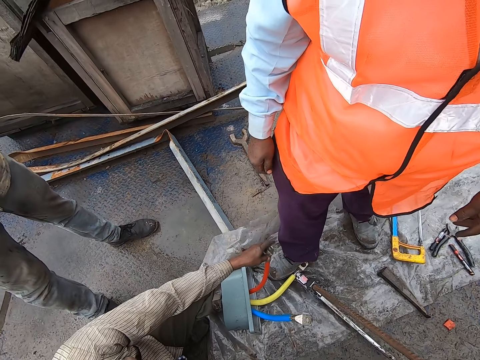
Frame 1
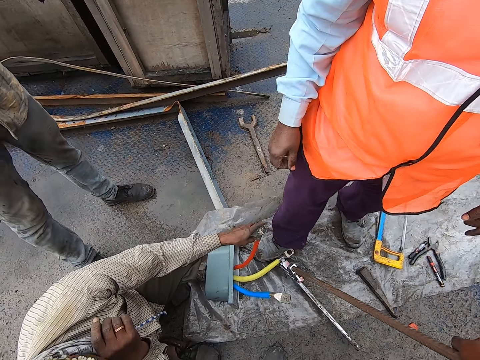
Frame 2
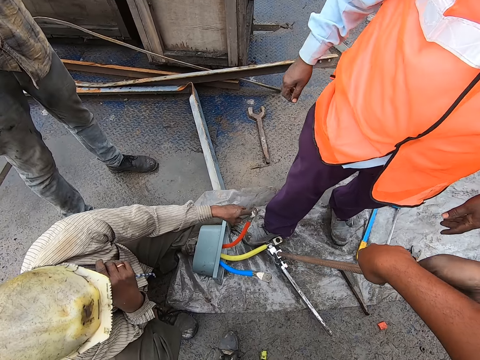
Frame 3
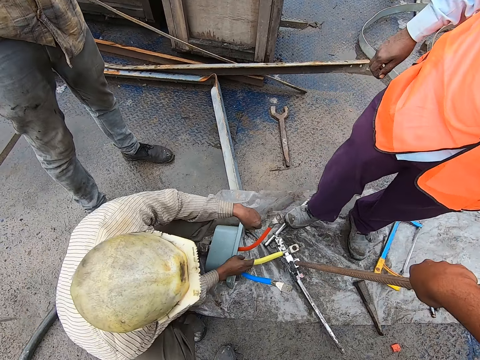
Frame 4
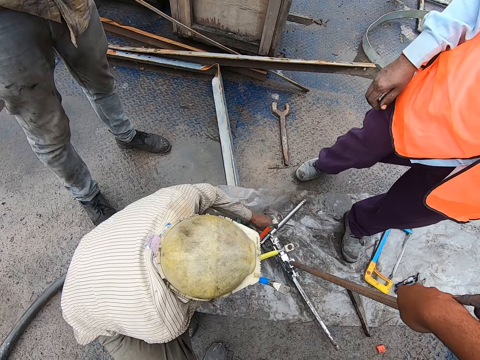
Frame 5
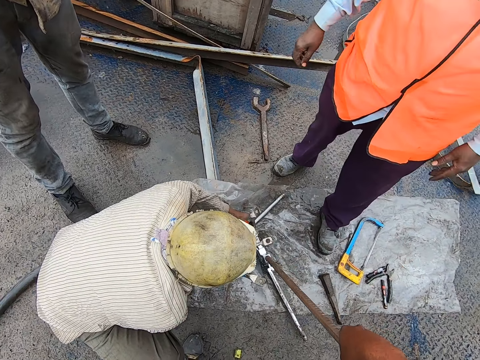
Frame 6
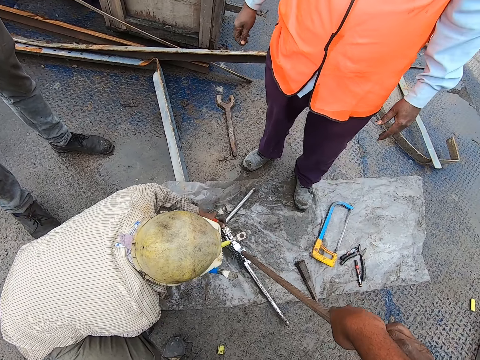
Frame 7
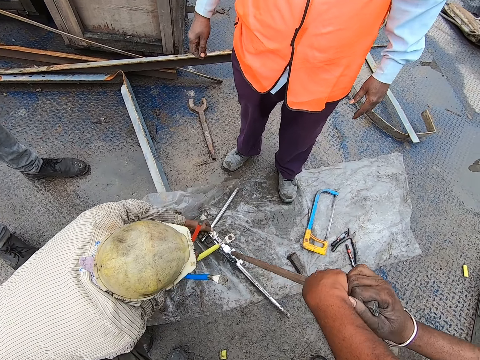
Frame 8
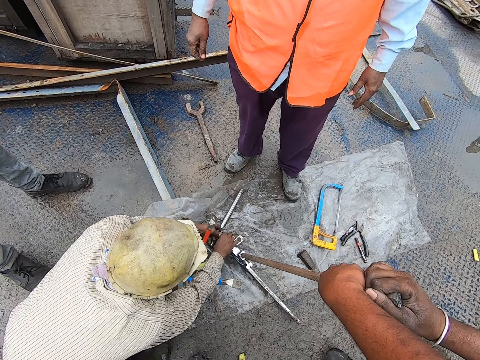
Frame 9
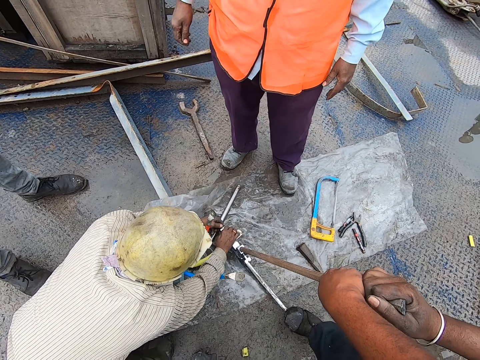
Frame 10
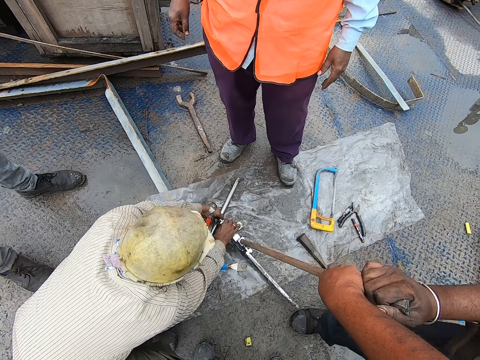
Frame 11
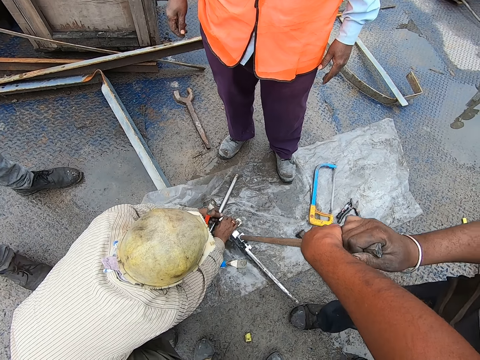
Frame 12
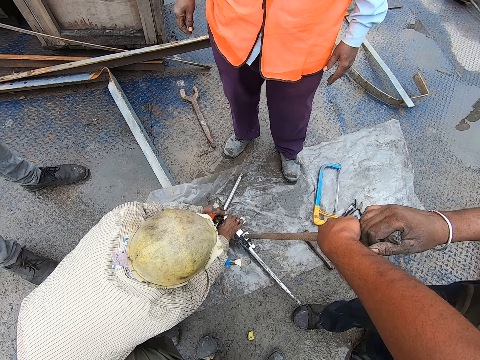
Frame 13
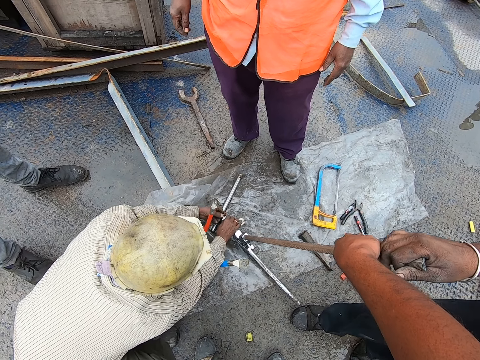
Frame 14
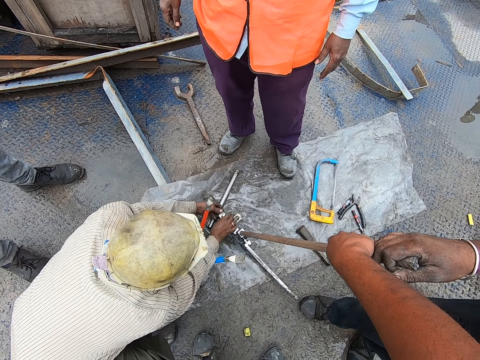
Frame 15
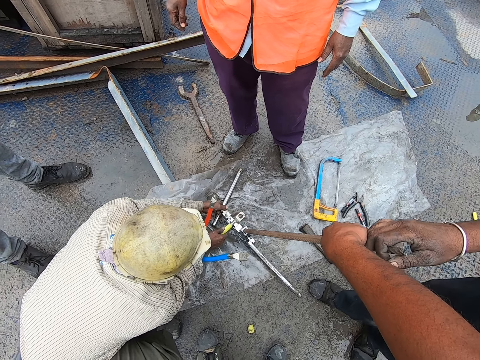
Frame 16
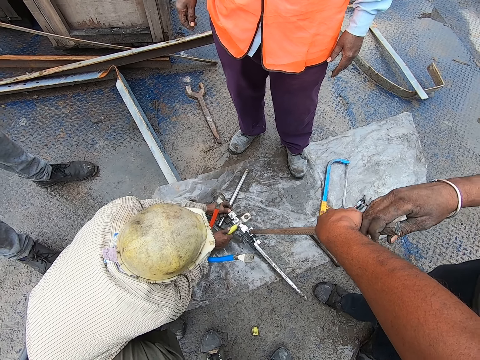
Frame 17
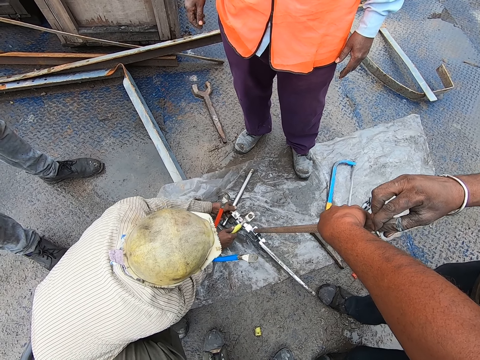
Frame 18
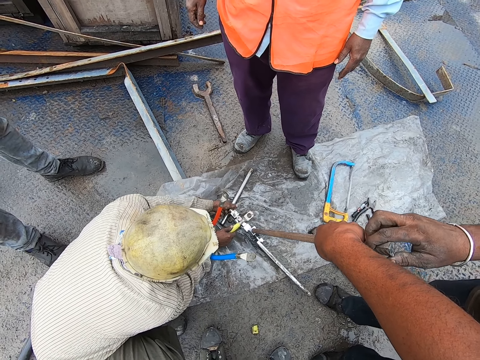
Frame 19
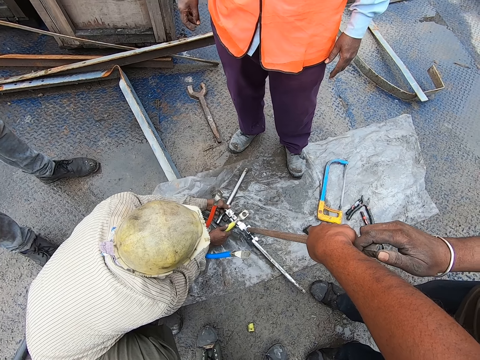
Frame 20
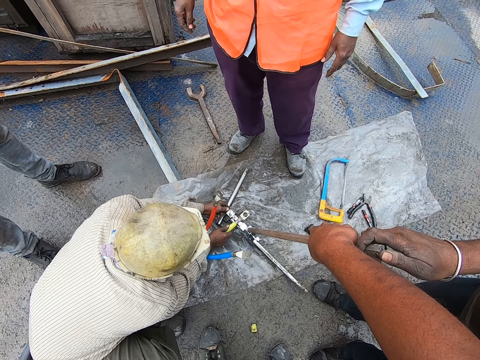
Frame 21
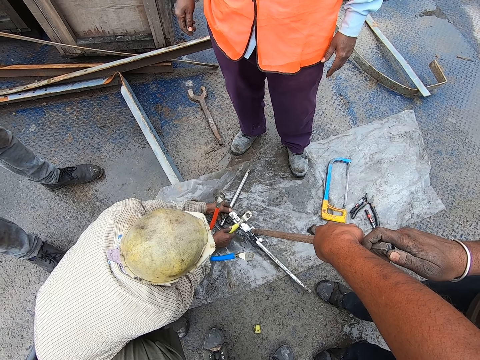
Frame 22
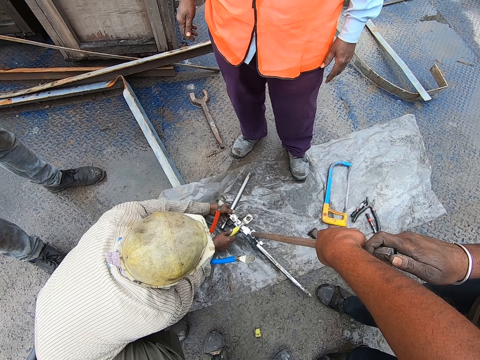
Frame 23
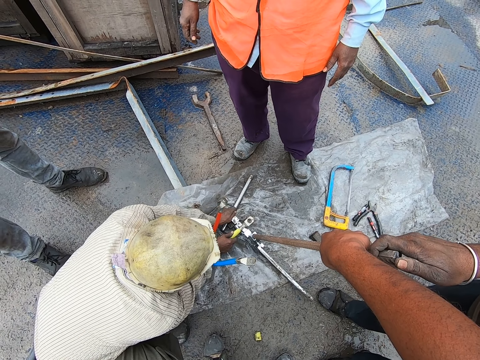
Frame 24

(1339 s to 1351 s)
The camera wearer converses. They stand and hold the metal rod.

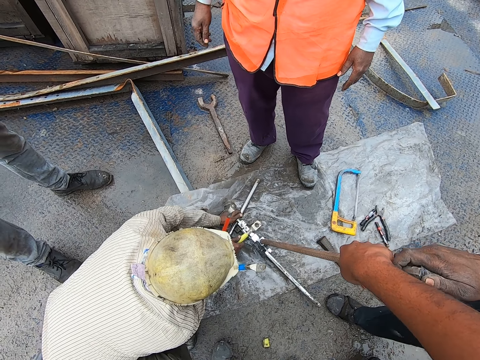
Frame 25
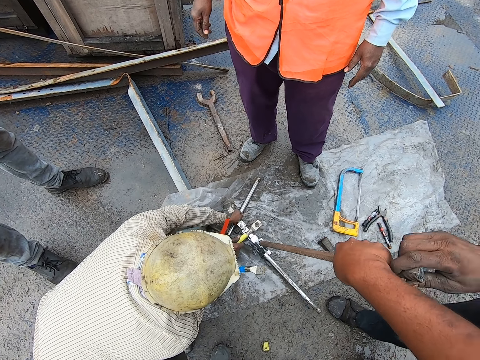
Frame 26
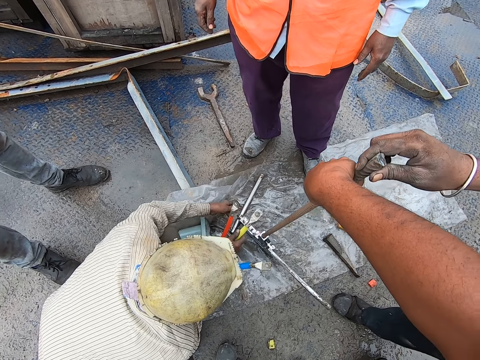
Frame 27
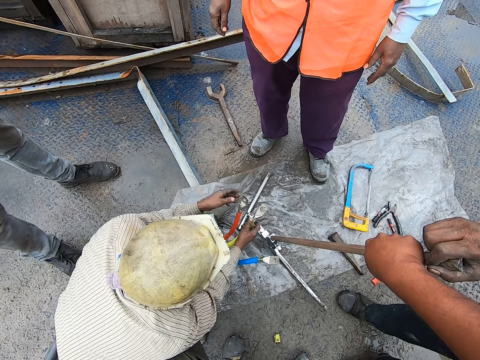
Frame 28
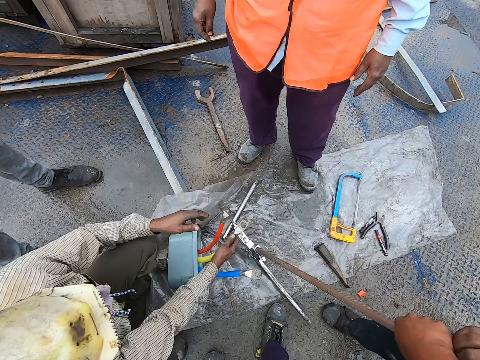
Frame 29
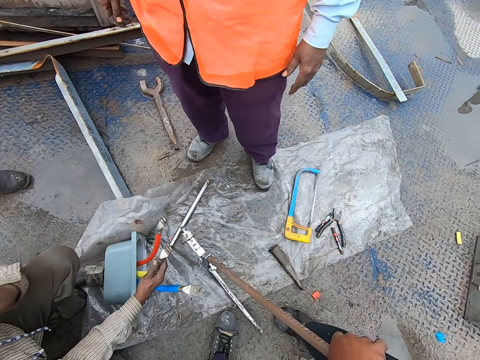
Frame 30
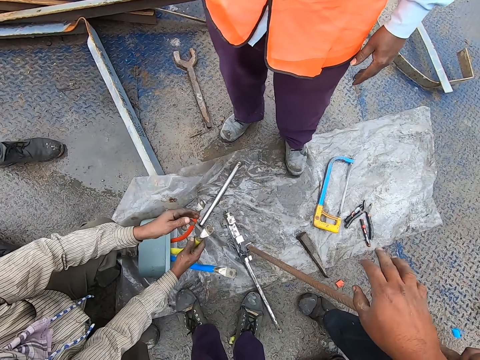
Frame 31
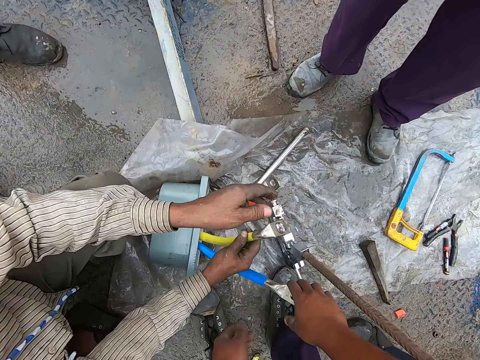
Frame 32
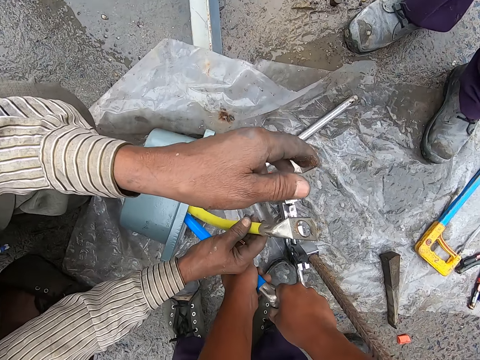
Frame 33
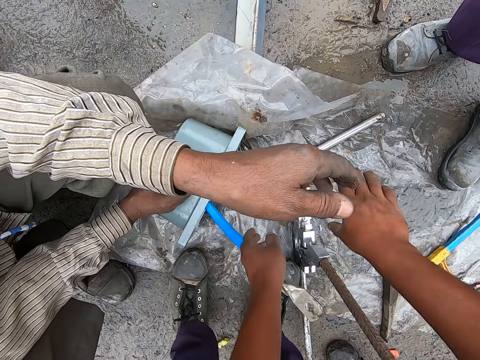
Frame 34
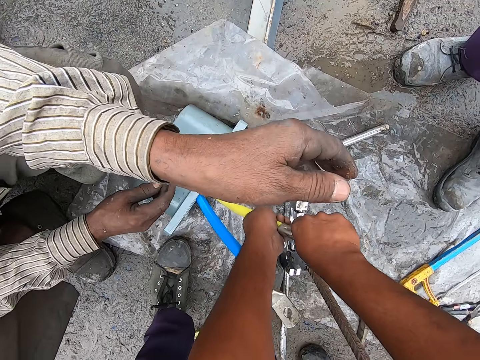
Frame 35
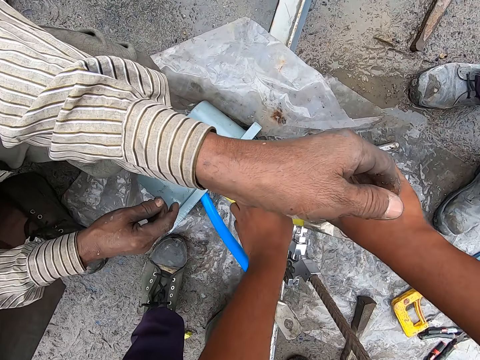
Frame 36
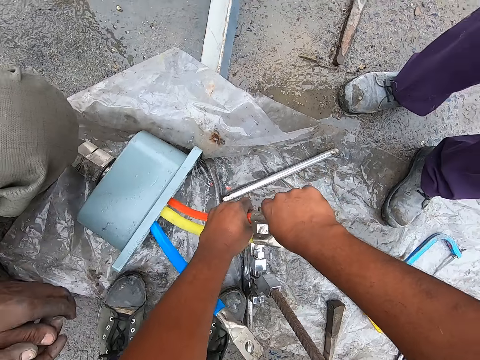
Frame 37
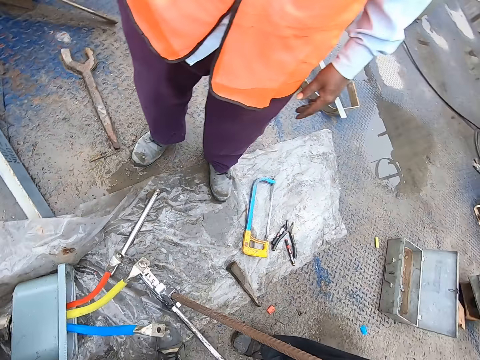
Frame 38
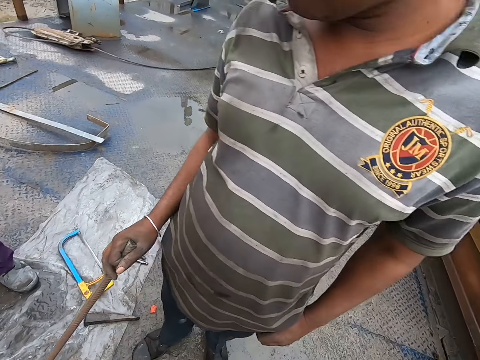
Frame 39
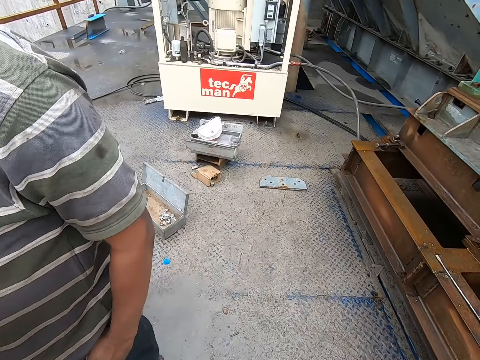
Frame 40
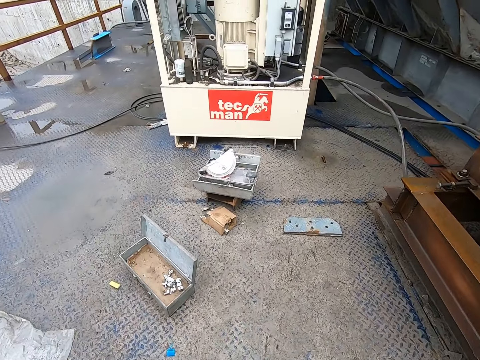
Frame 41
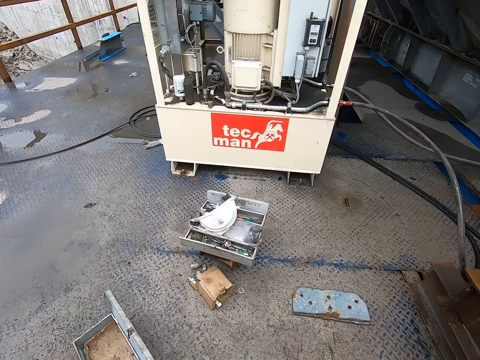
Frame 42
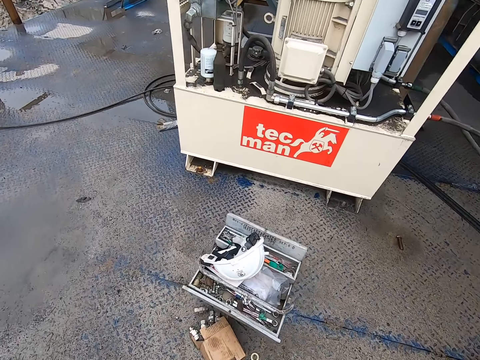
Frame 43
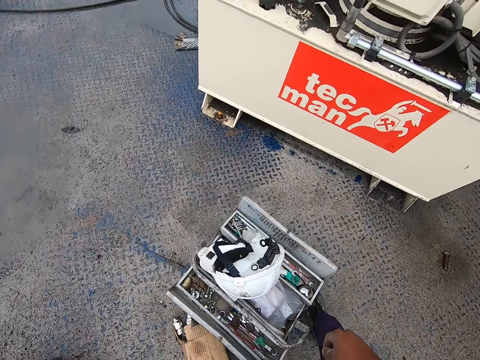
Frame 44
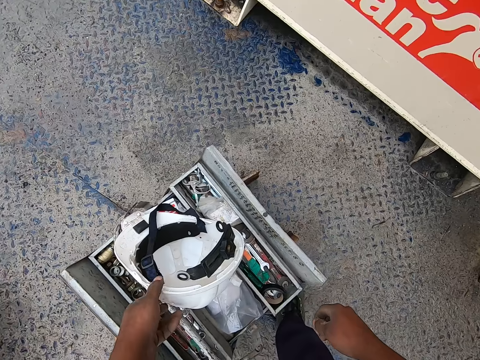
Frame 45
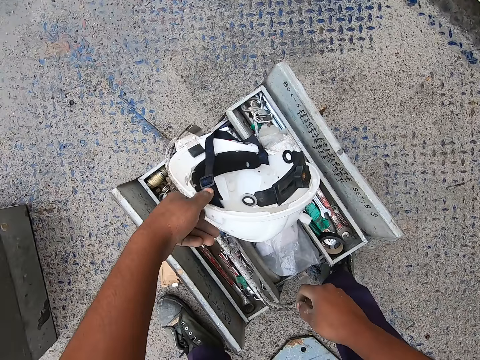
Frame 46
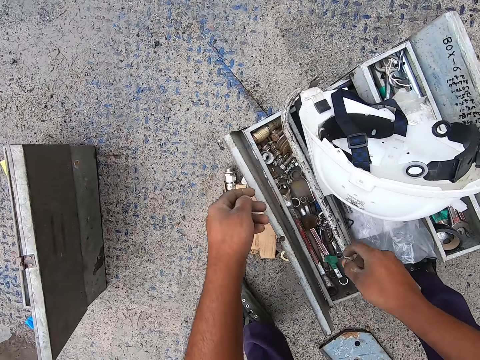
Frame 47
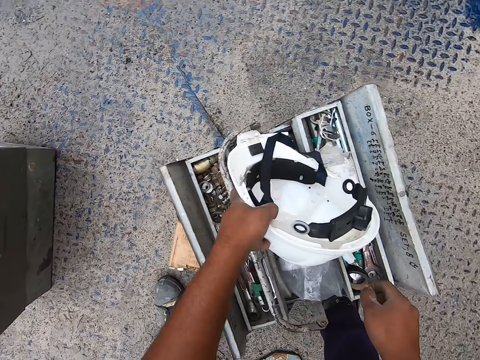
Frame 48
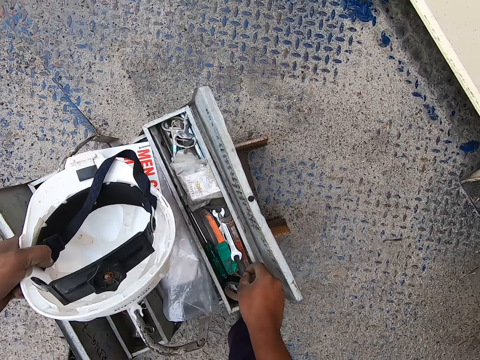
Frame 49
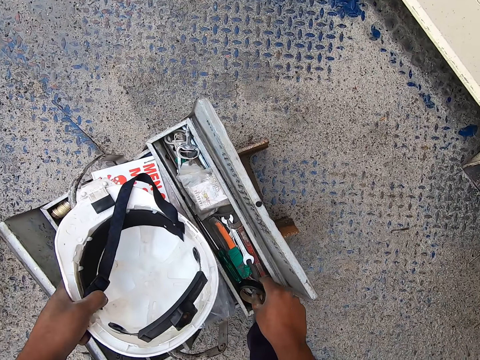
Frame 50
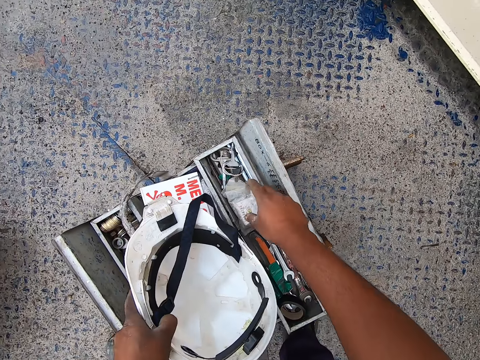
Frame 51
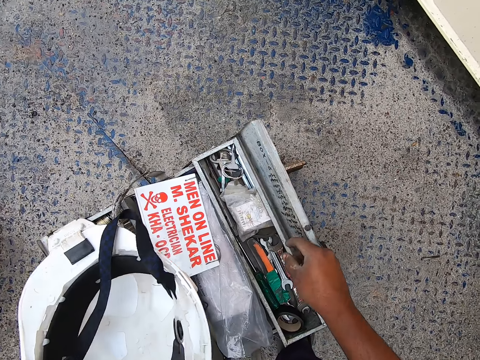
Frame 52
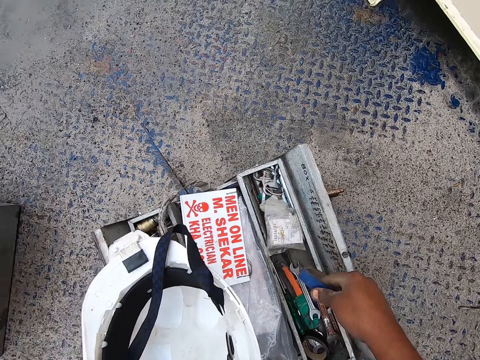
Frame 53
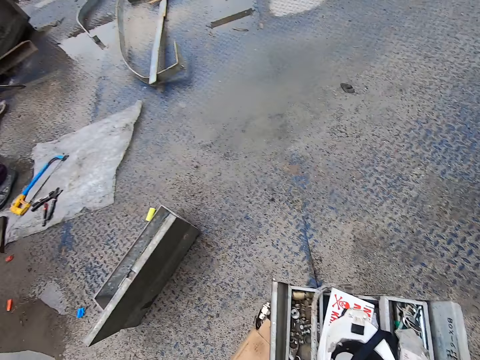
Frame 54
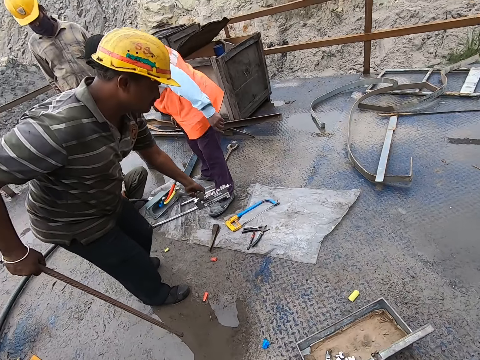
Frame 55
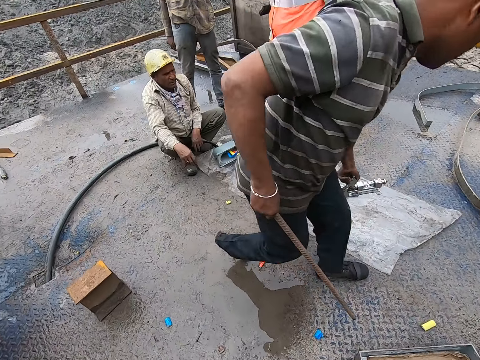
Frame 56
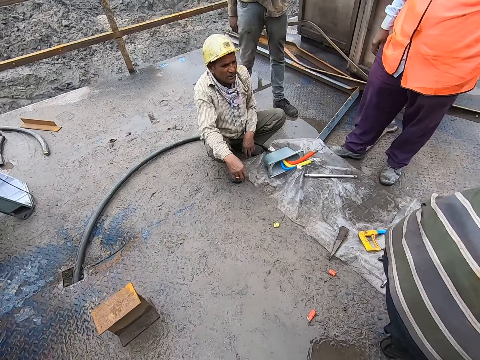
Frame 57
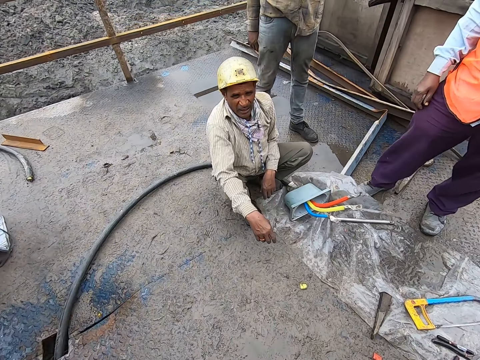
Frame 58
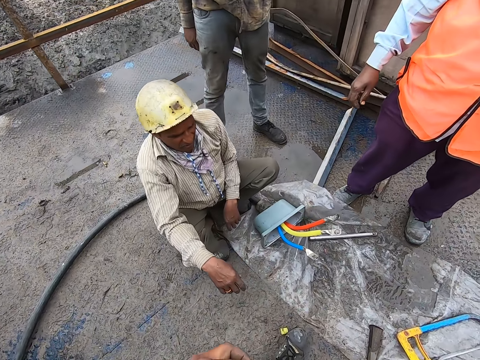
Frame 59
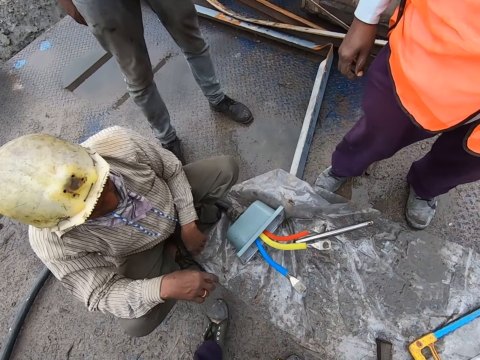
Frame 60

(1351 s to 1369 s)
The camera wearer moves the steel rod. He removes his hand from the metal. He holds cables with metallic ends. He holds the cable again. He turns back. He walks forward. He converses. He holds a helmet. He holds the helmet again. He picks up something. He rises up. He walks around. He moves towards a man.
